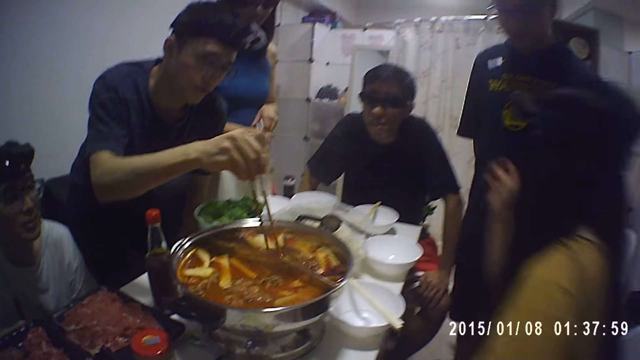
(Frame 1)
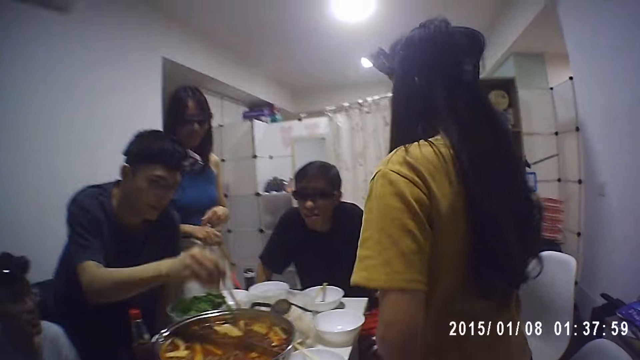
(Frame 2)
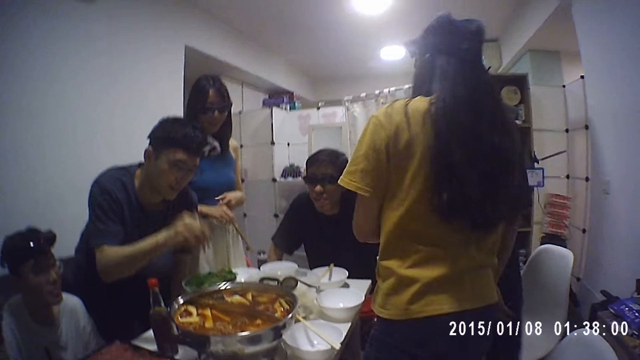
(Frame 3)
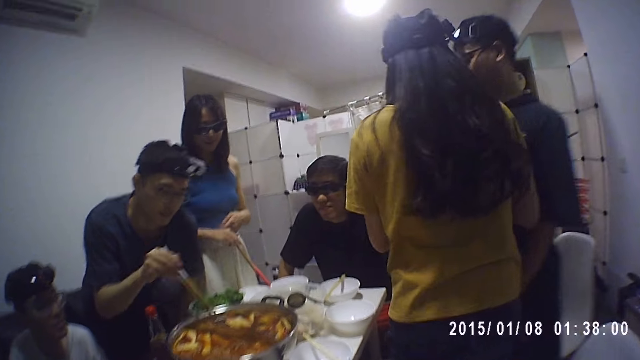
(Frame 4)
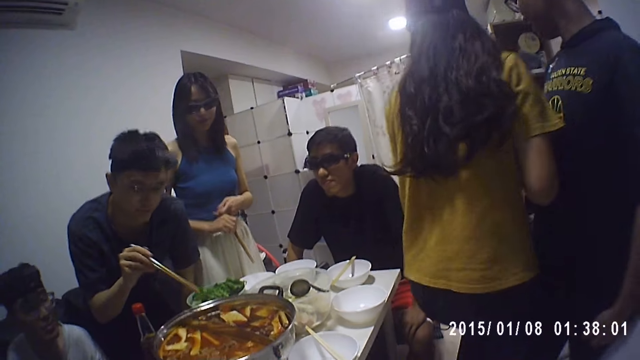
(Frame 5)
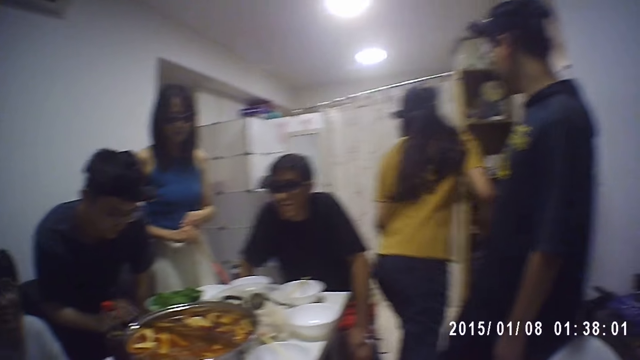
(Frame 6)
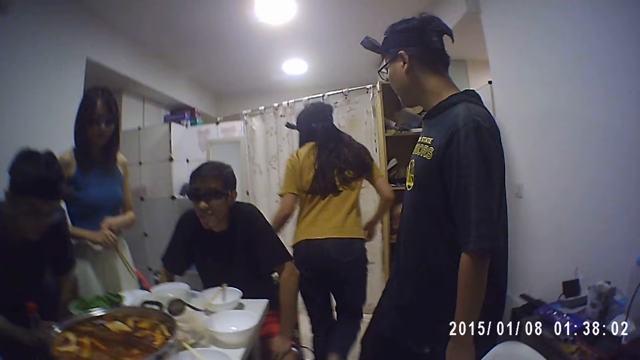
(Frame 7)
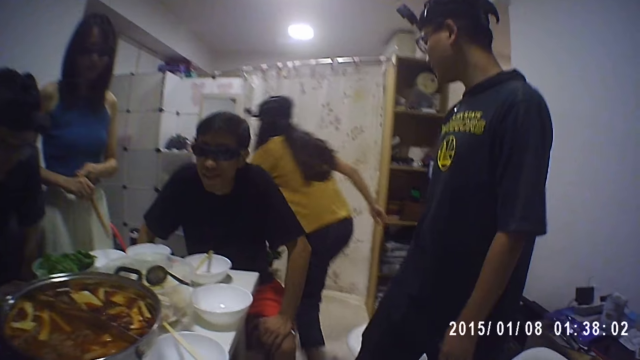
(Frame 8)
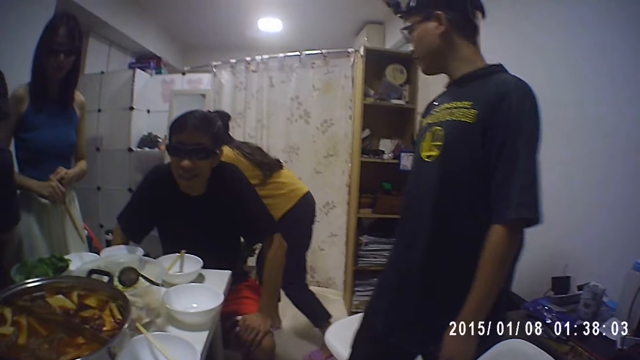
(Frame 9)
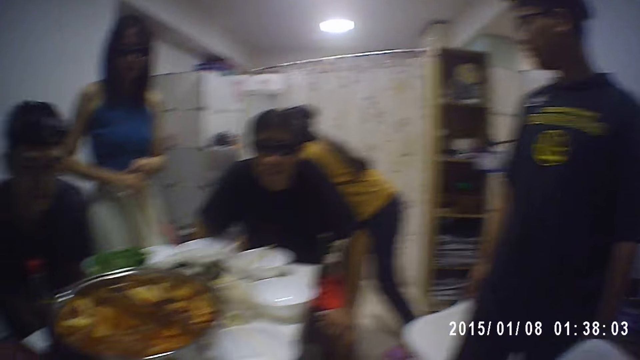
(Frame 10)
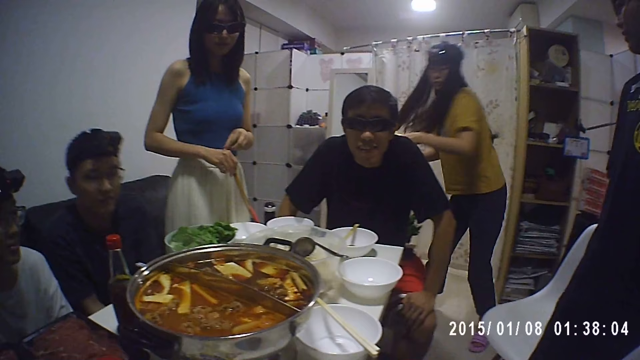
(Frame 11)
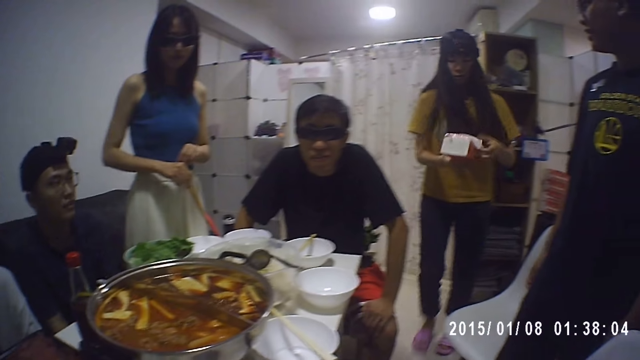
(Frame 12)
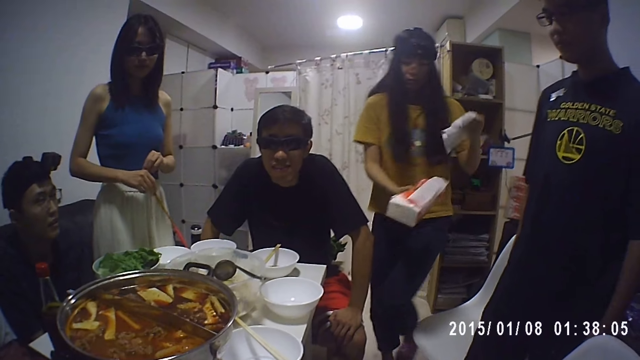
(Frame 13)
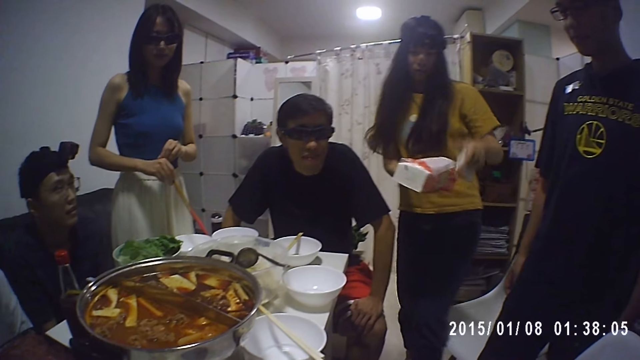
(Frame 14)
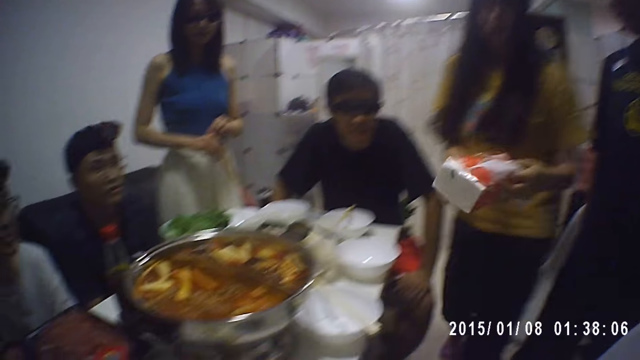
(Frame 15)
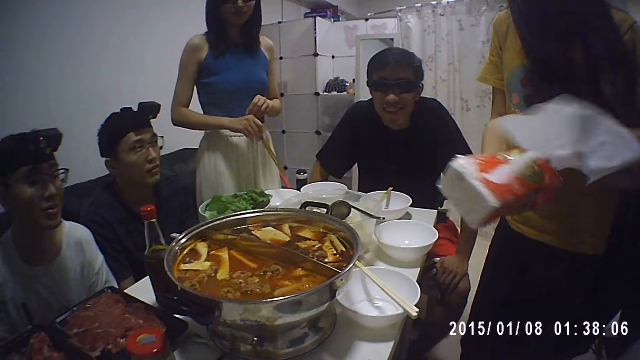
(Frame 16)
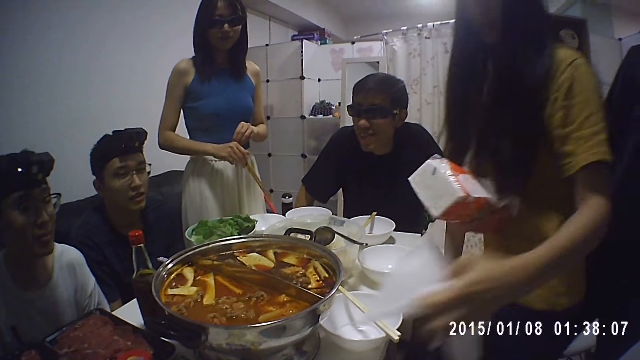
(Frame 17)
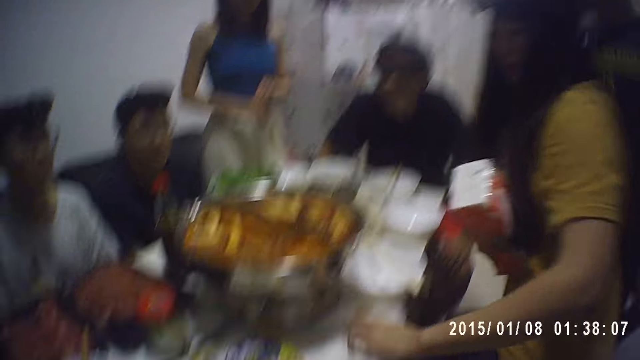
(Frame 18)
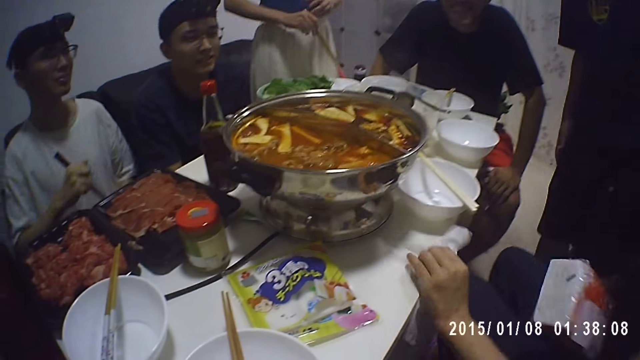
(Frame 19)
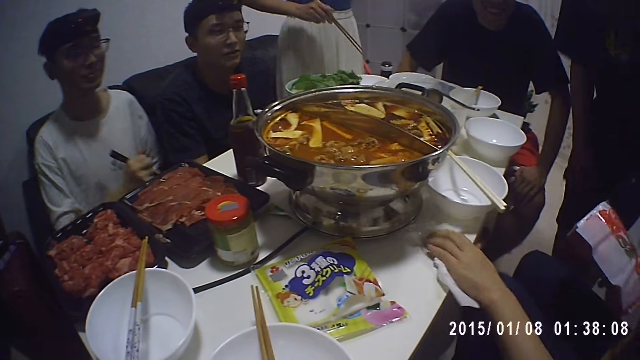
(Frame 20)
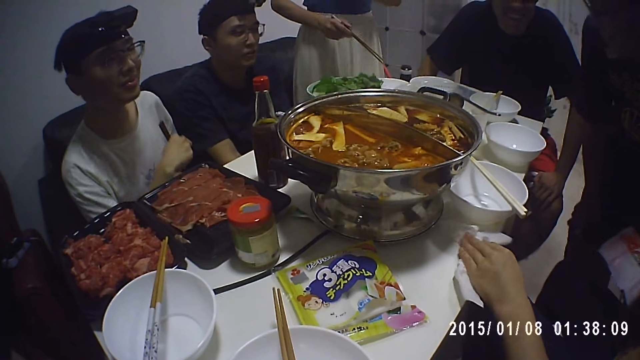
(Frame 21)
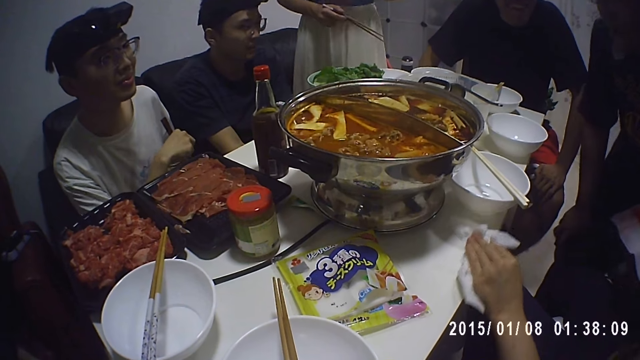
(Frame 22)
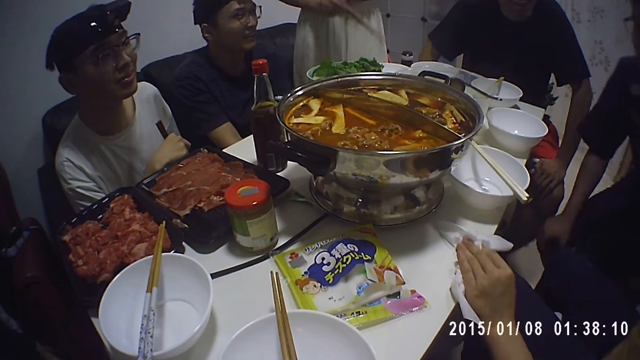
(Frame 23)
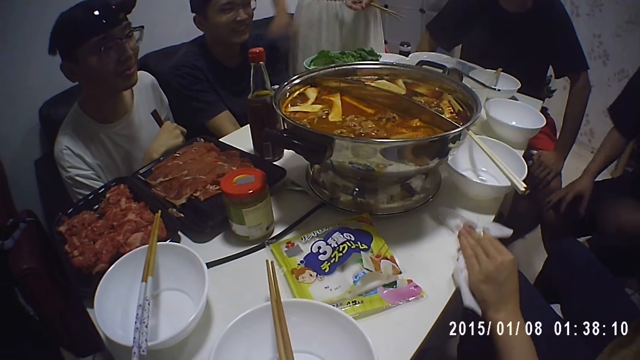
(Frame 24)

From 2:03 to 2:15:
A lady walks towards another lady. A man drops the chopsticks on the dishware. He sits on the chair. The first lady picks up a box of serviette paper. She brings out serviette paper from the box repeatedly and walks towards her seat. A person gives the camera wearer the serviettes. The first lady sits down. She cleans the table with the serviette paper. Another man sits down.

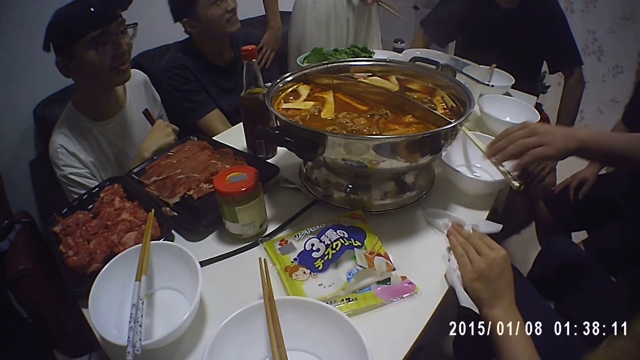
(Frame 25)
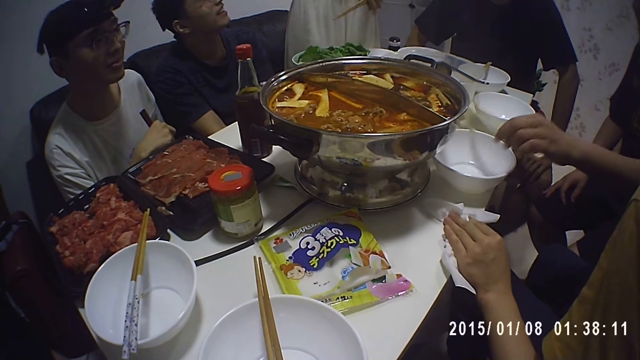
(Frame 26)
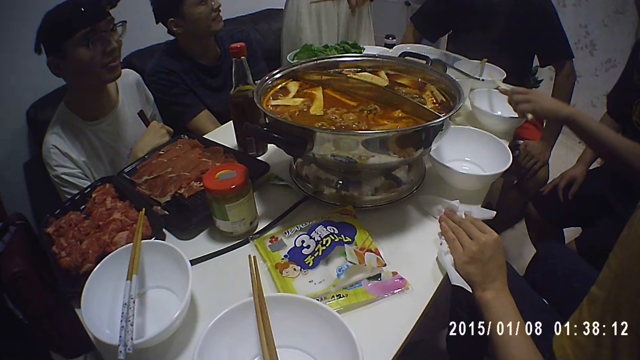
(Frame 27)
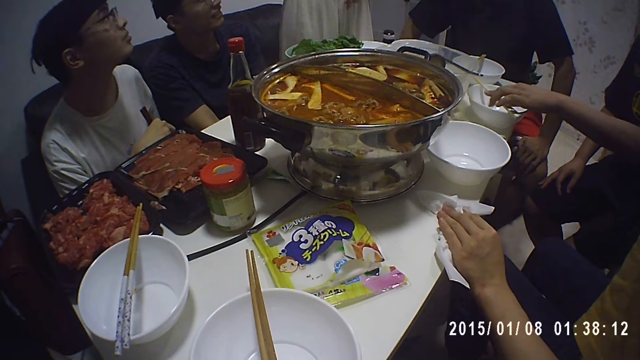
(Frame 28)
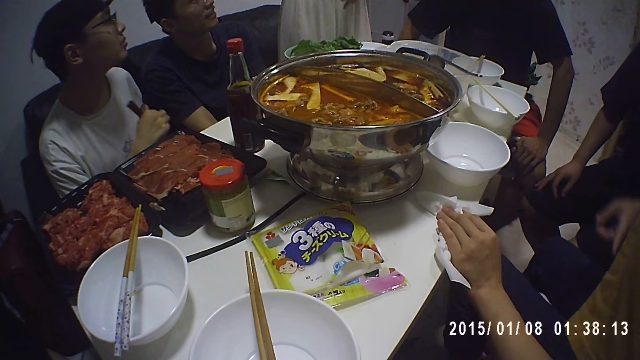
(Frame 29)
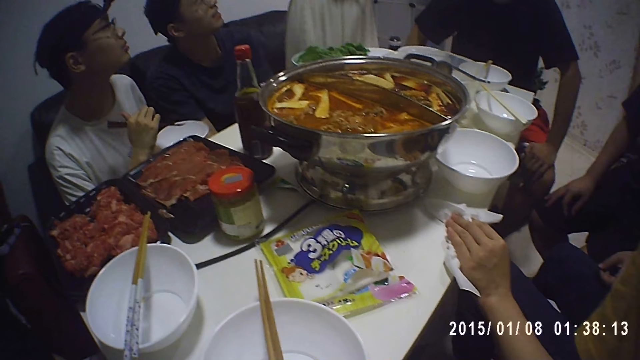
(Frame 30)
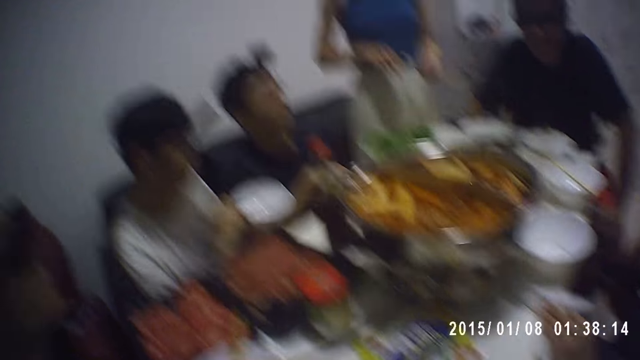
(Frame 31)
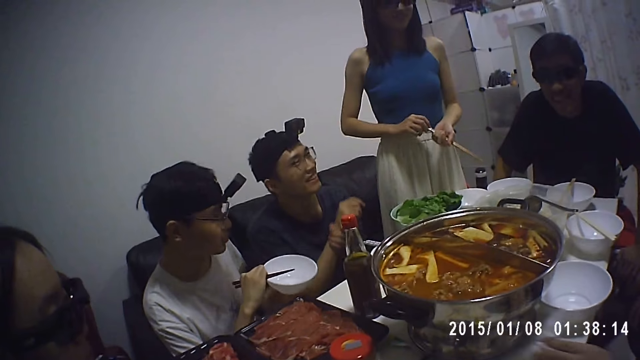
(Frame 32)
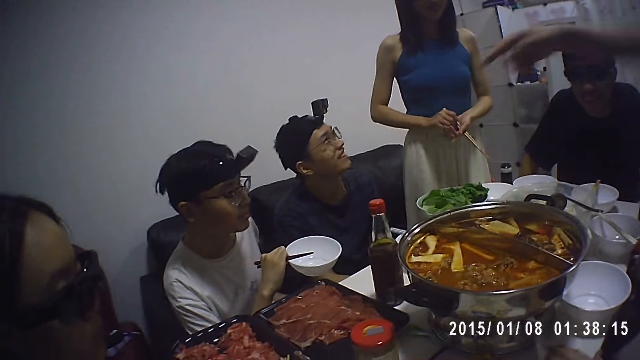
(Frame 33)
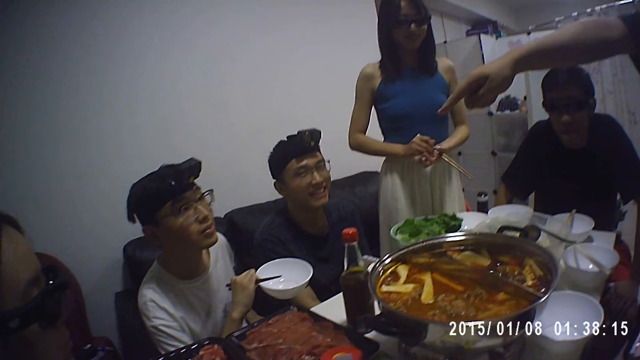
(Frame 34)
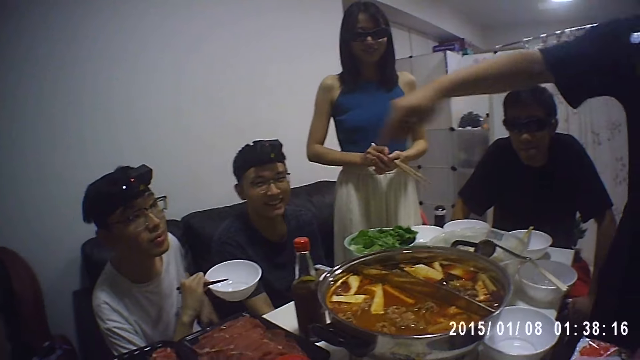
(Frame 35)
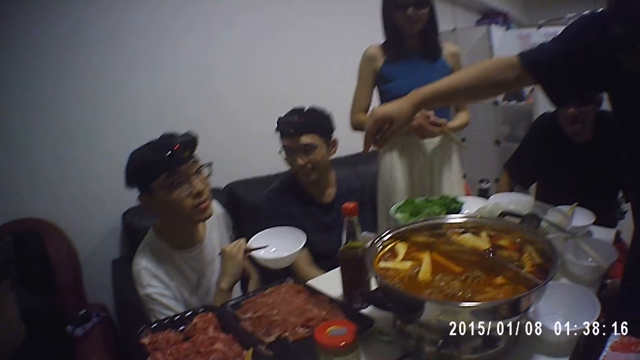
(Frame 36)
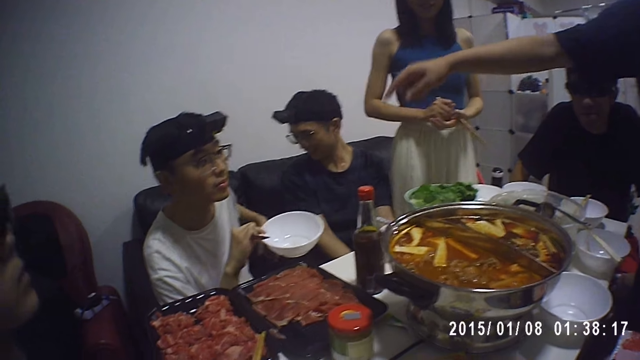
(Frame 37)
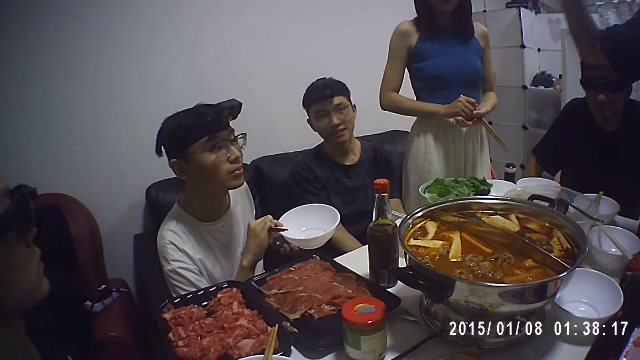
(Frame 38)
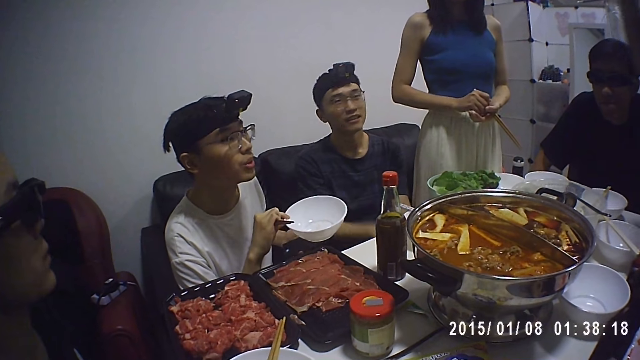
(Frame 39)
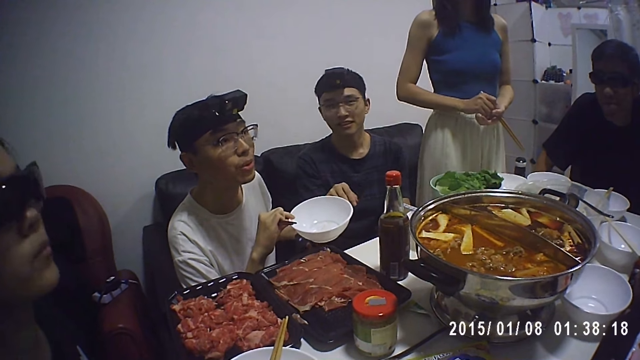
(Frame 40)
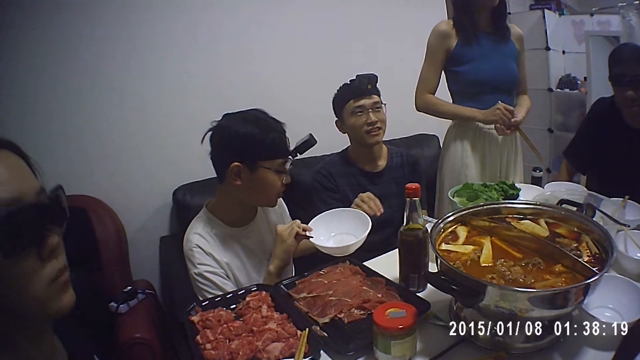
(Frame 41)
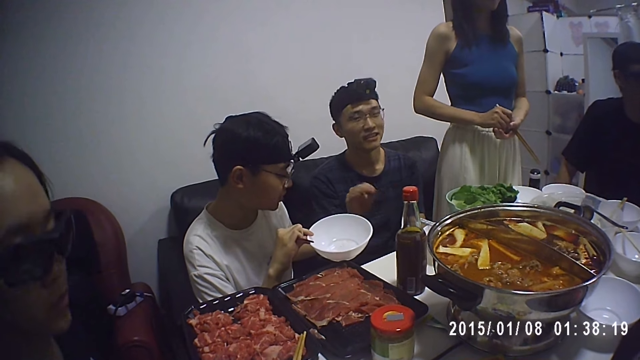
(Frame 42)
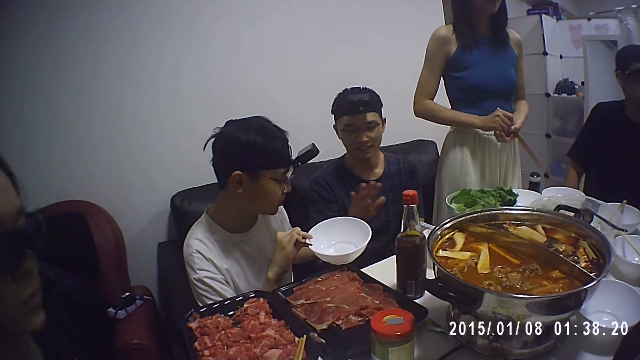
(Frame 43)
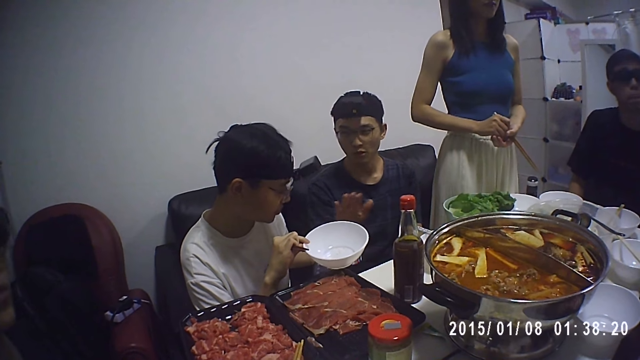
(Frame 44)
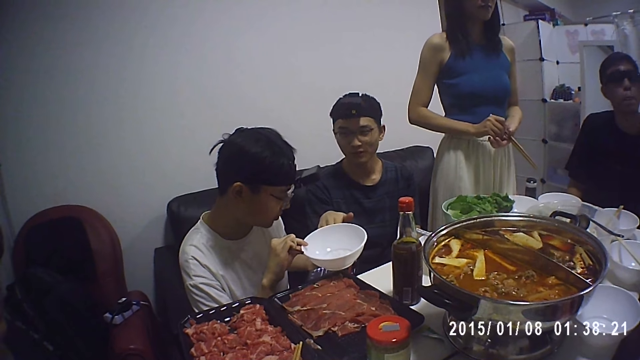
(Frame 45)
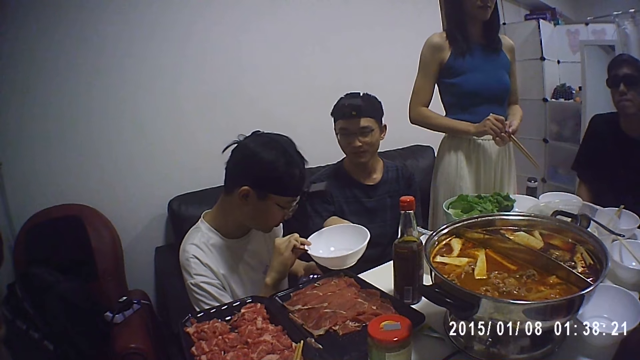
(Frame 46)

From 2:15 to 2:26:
A man picks up the chopsticks from the dishware and places the chopsticks on his dishware. Another man raises the dishware. The first man points at a third man.
